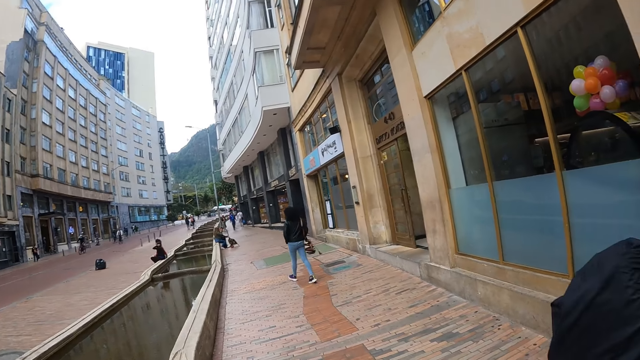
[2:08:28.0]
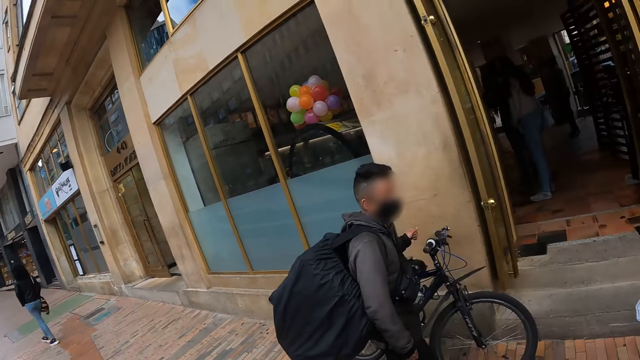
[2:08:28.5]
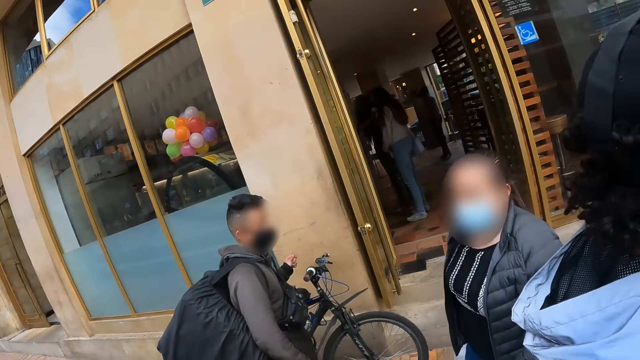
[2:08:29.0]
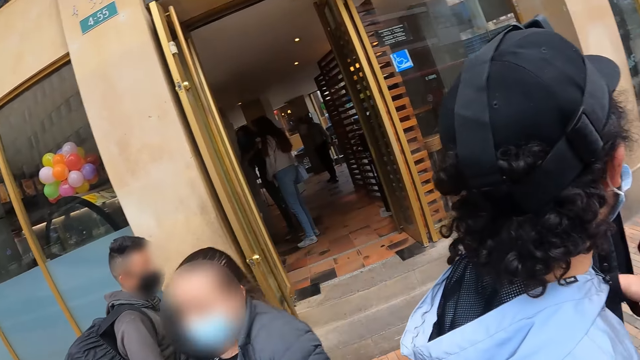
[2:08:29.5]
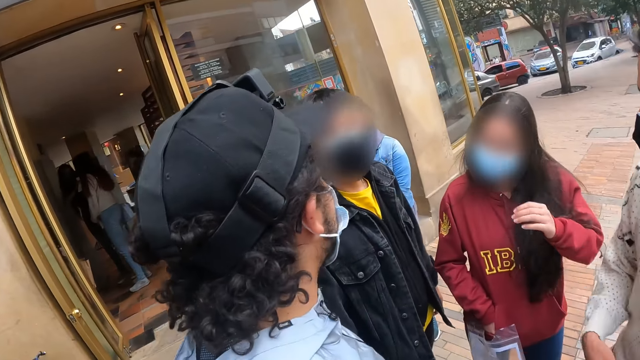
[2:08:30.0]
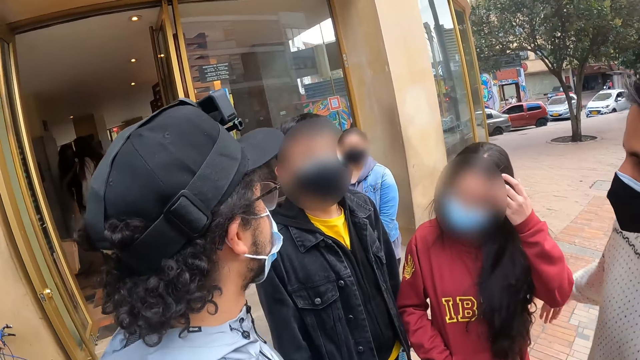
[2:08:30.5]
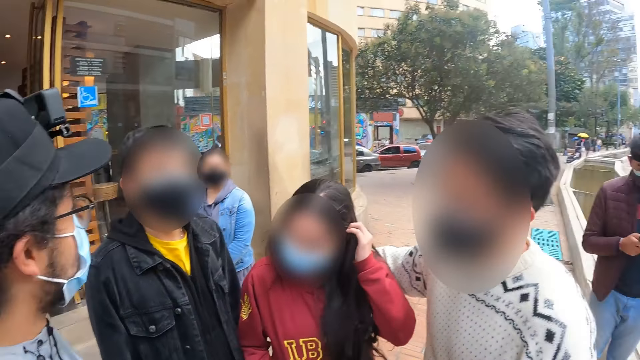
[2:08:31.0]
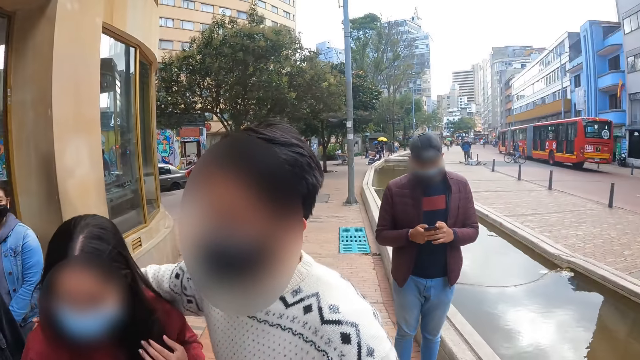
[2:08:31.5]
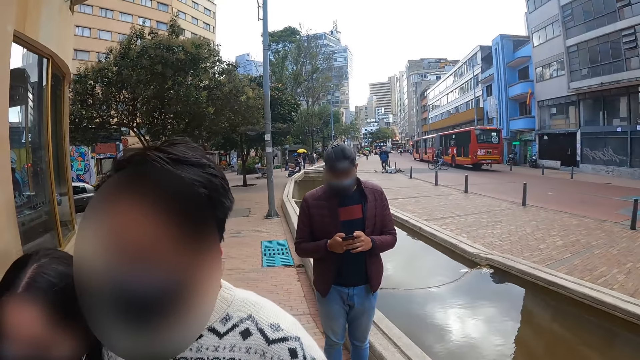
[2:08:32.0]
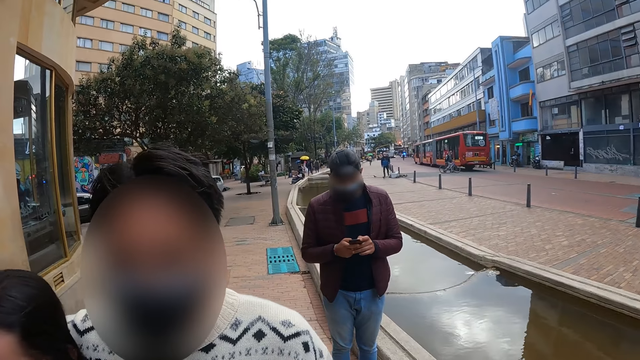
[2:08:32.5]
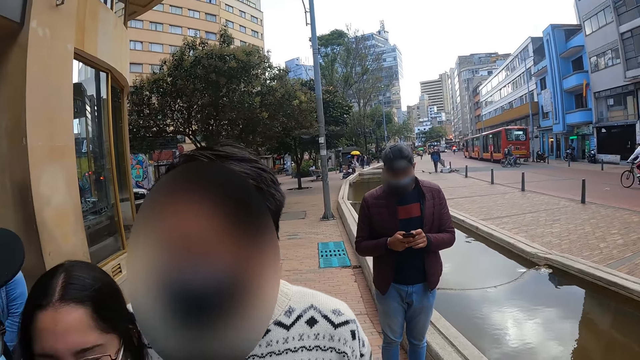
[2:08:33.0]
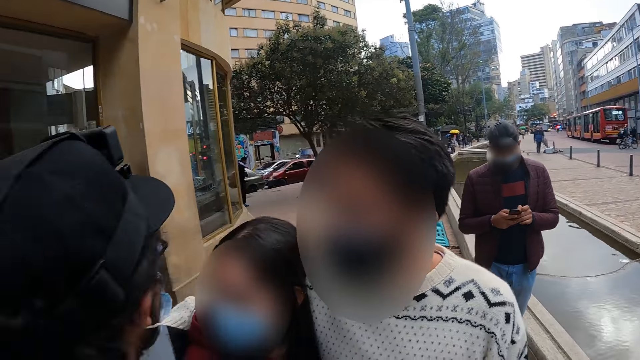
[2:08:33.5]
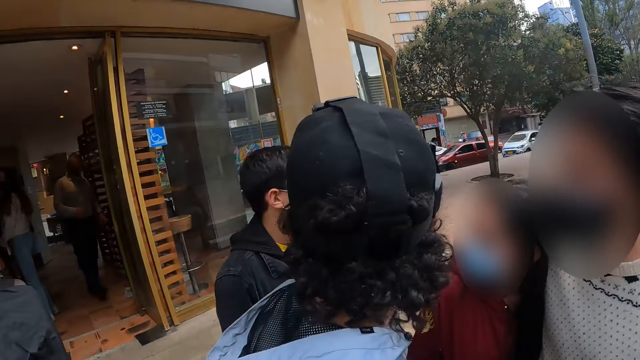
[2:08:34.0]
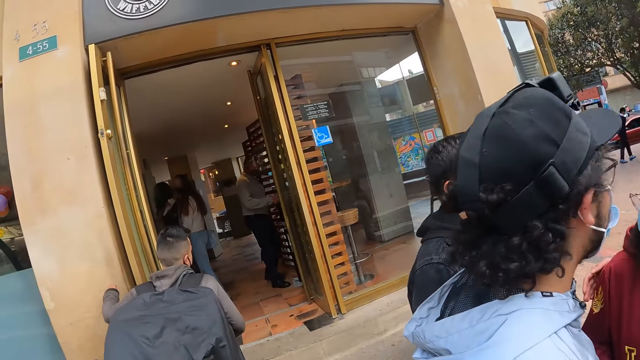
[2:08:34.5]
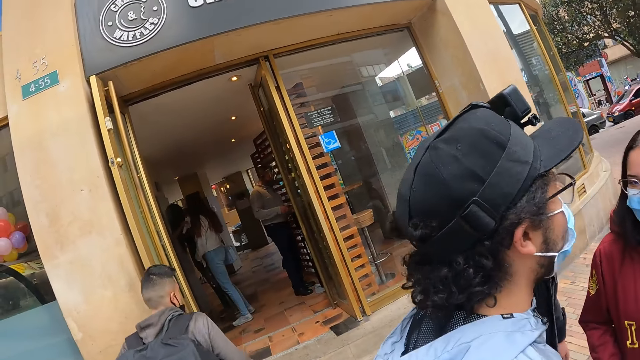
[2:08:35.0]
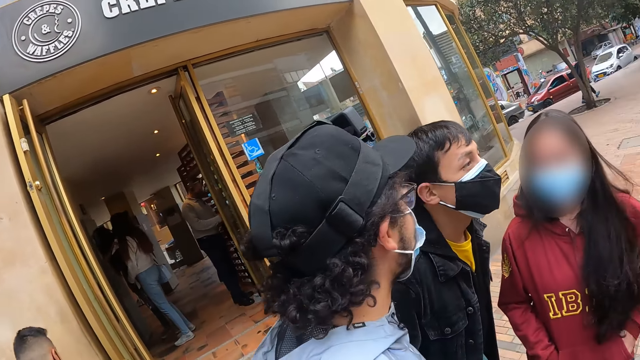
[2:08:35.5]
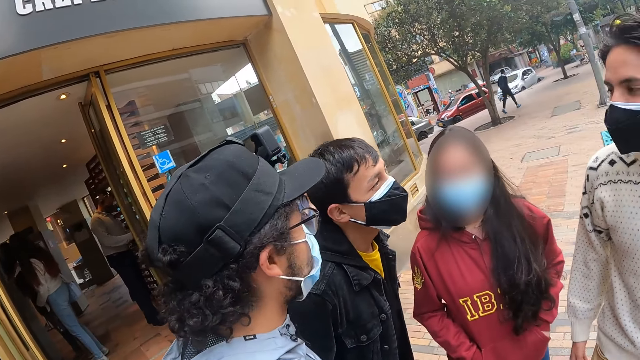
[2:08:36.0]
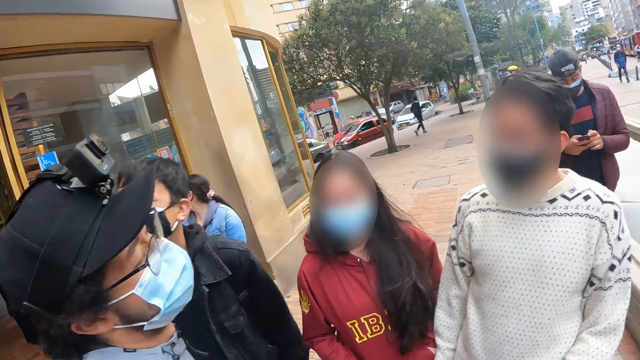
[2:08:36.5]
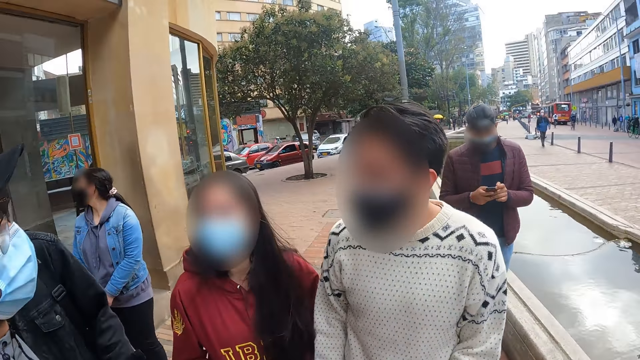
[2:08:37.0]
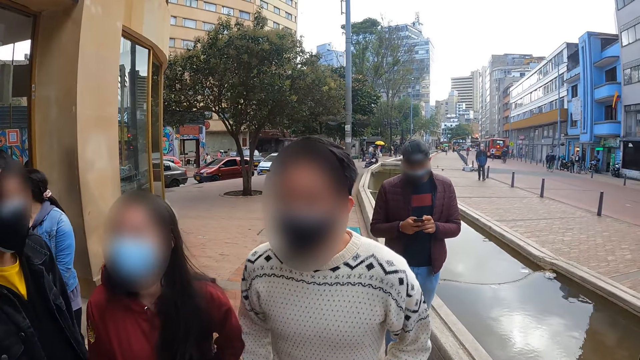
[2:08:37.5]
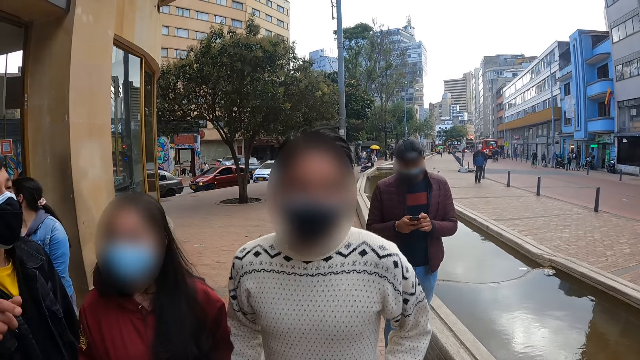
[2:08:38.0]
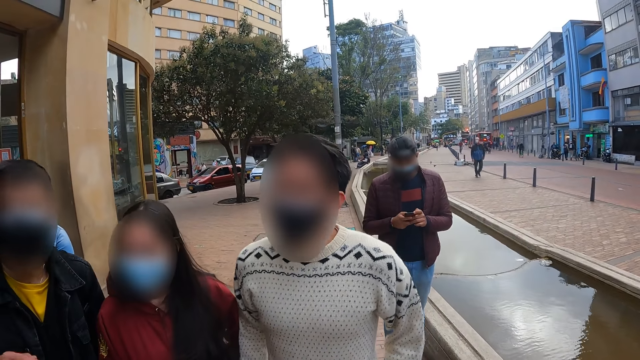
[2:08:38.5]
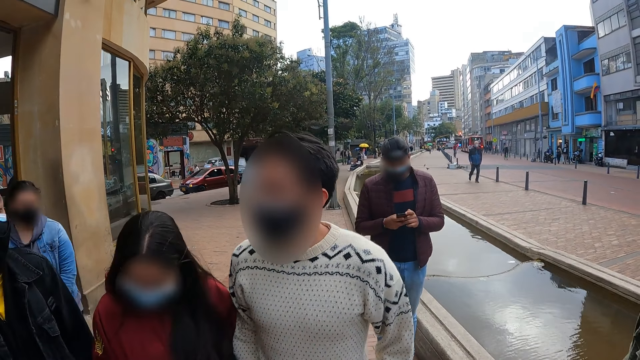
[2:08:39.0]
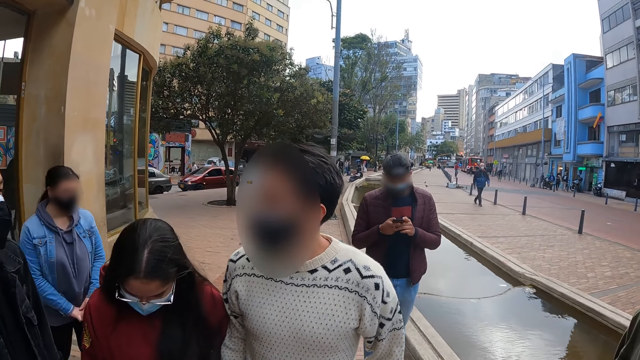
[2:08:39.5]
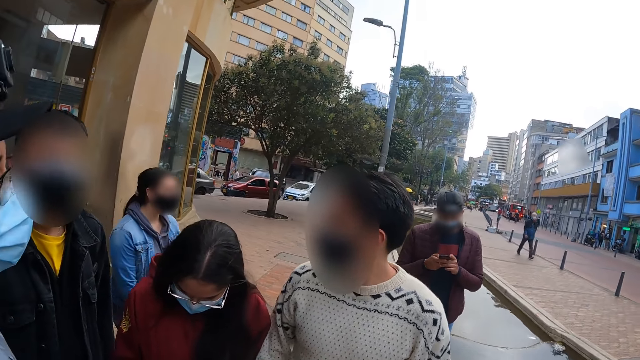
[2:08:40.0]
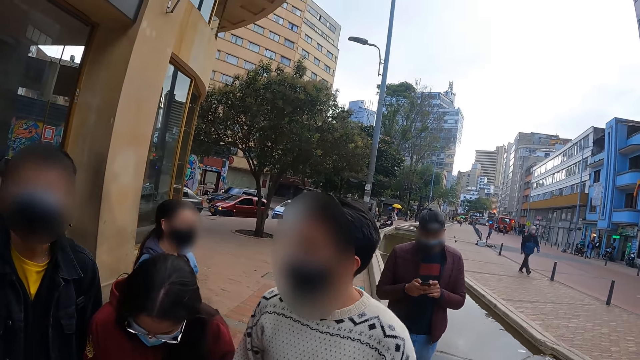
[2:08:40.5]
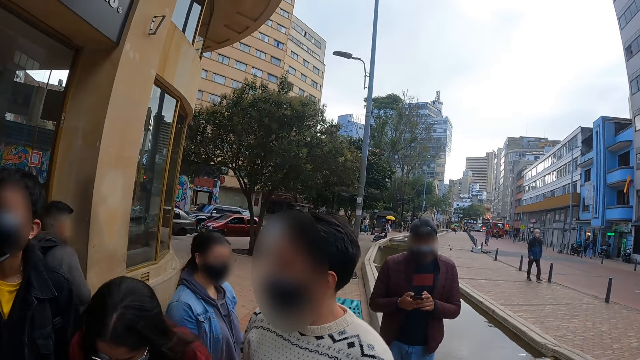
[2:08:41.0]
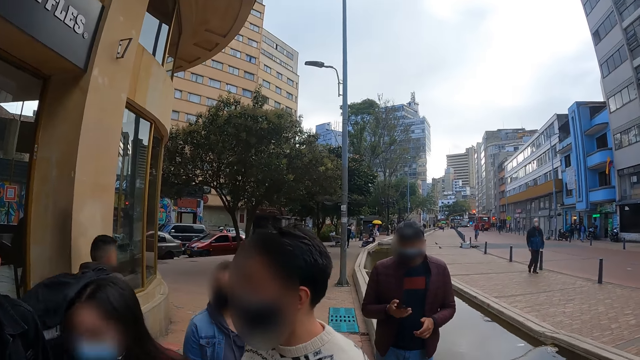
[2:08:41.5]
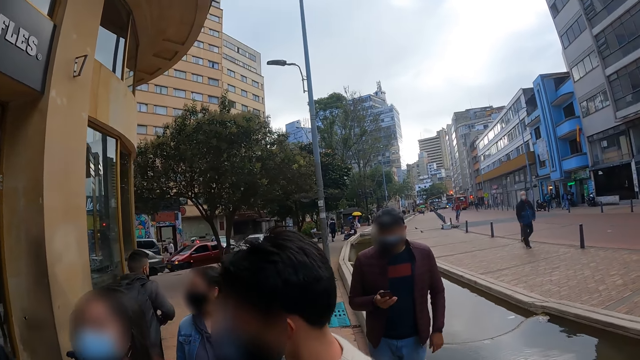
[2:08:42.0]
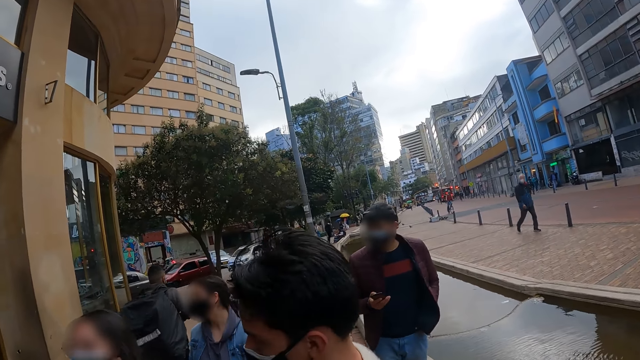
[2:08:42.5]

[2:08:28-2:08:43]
A man holds a woman. The man interacts with the woman, another woman, a third woman and another man.

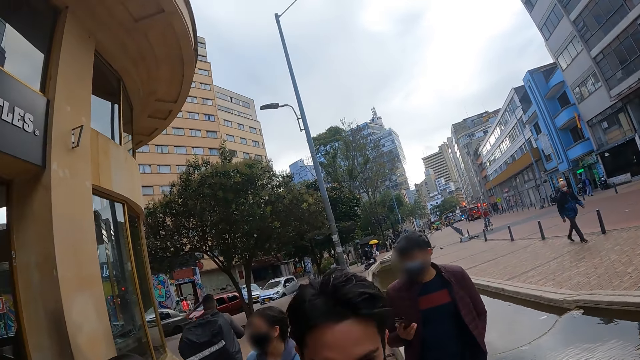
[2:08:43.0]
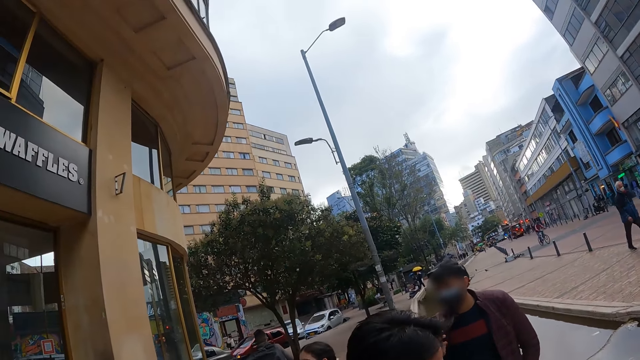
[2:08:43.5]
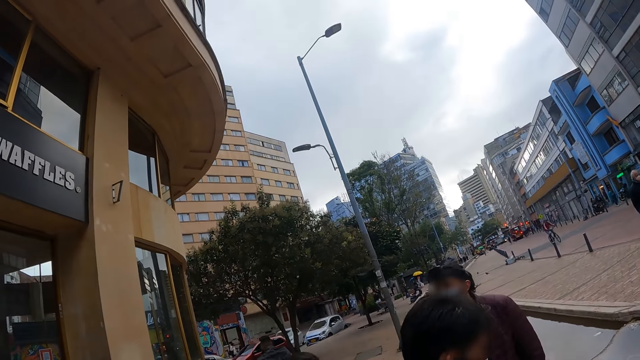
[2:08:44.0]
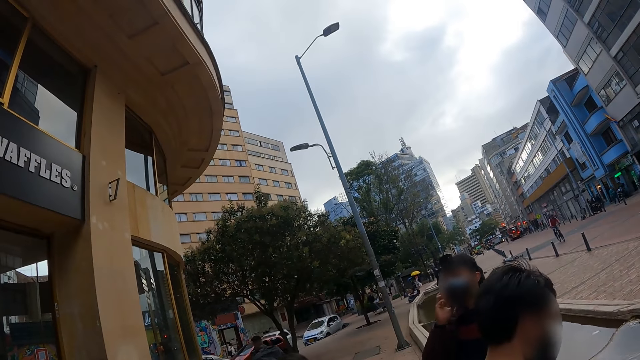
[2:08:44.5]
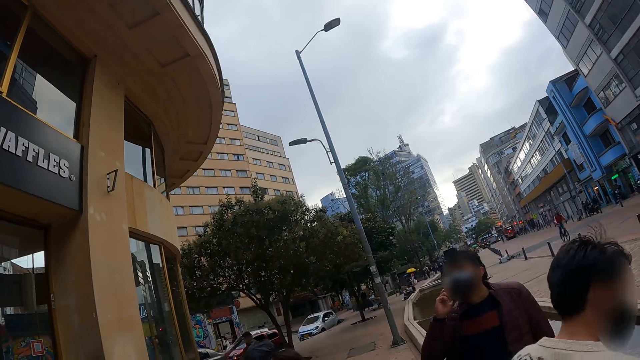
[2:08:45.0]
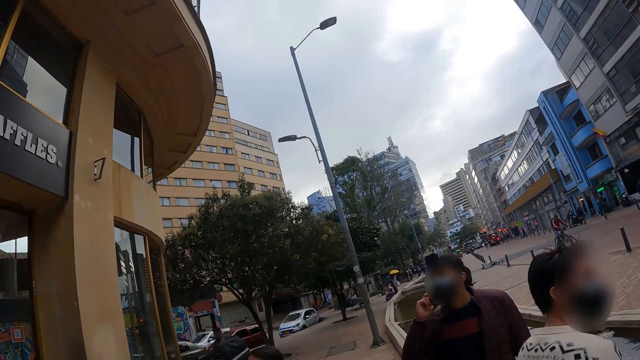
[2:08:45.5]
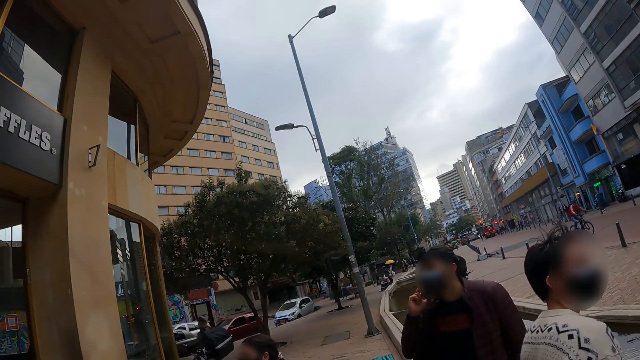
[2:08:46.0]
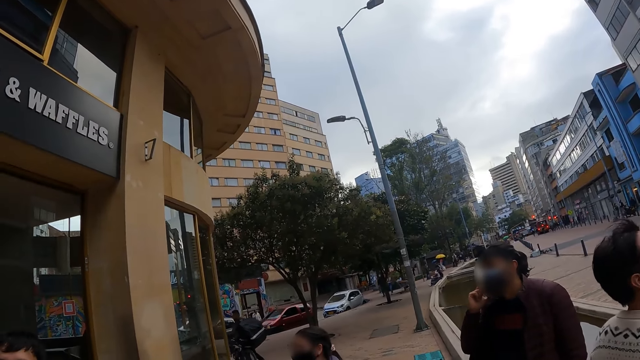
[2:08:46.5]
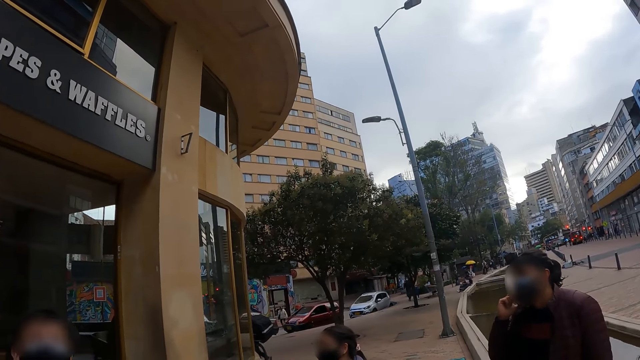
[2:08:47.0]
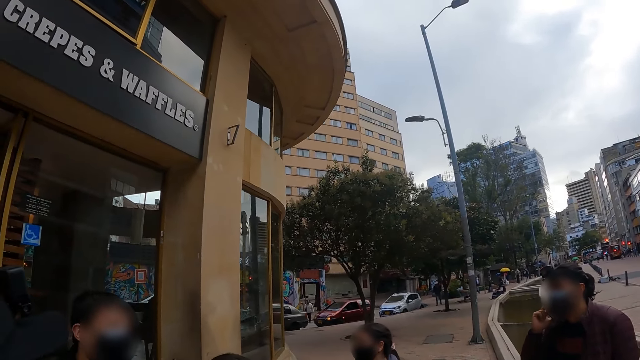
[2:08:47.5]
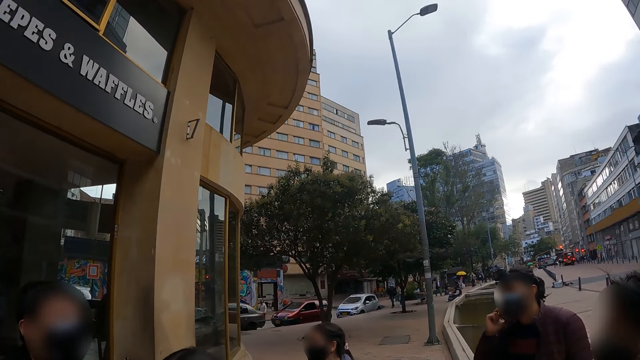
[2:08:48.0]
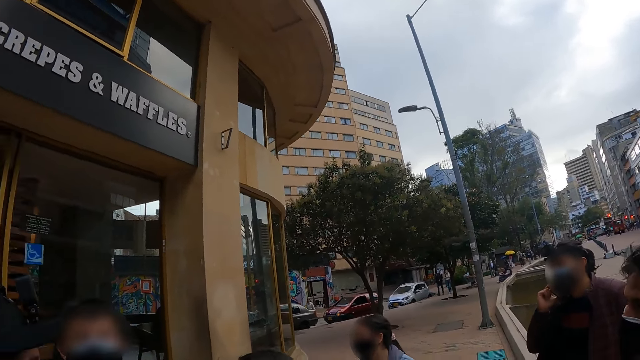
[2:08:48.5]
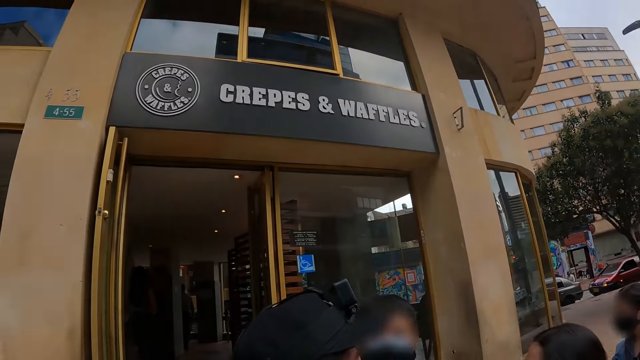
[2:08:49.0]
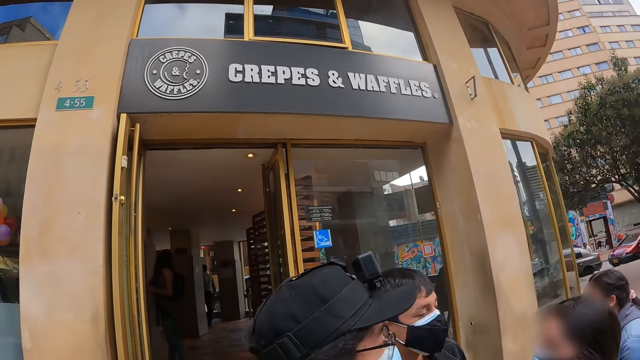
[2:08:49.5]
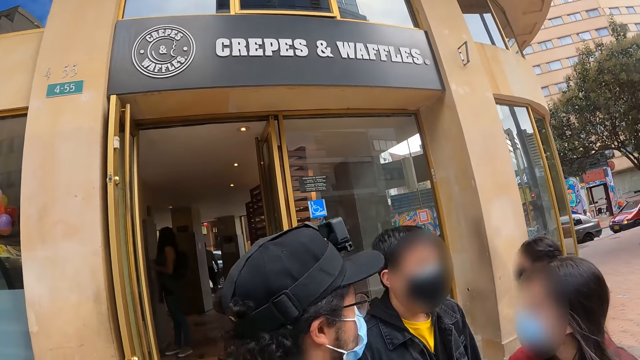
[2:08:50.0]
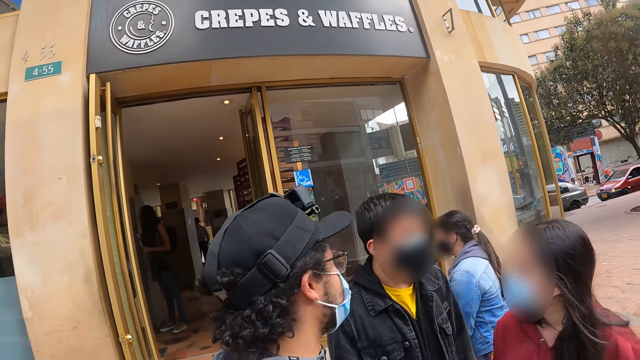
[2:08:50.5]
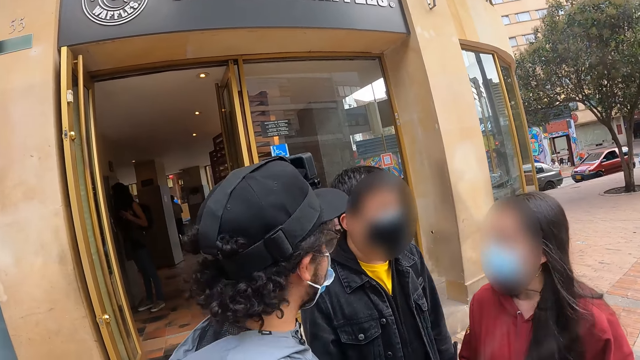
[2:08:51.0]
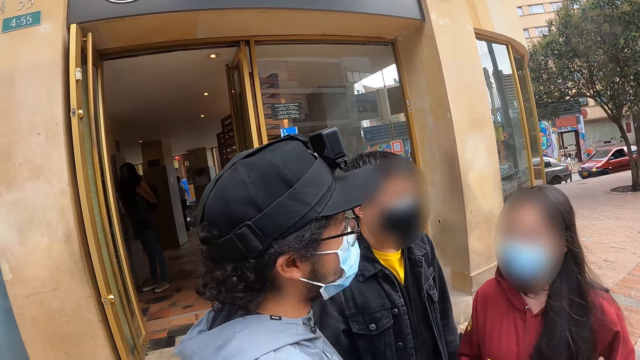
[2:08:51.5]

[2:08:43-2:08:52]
The camera wearer looks around.
